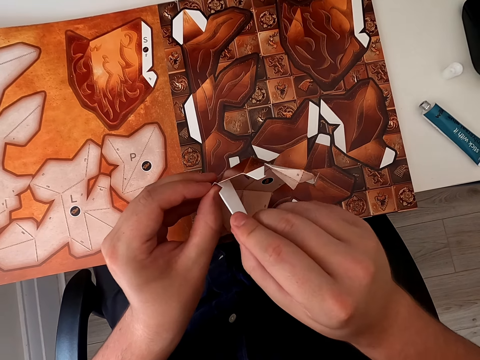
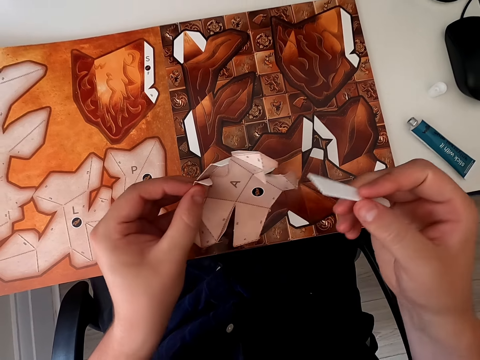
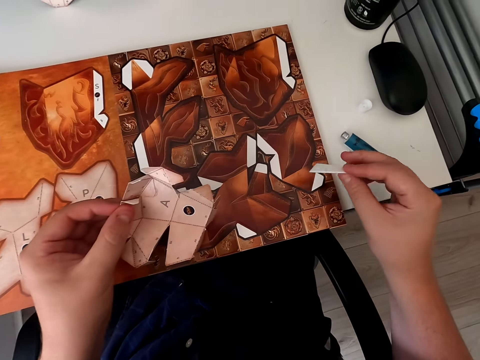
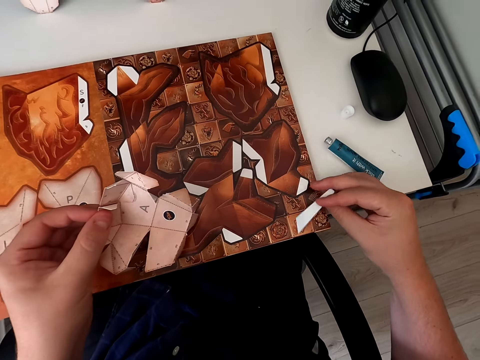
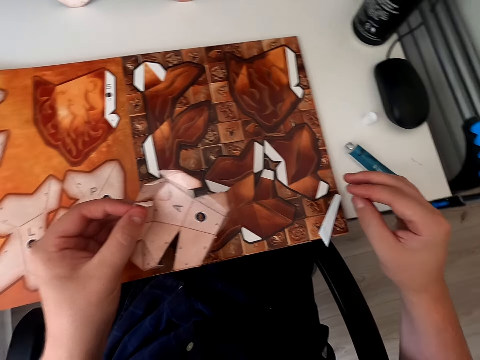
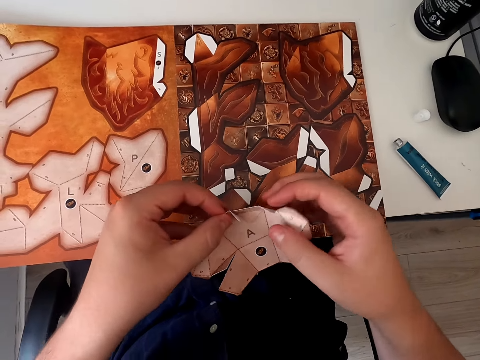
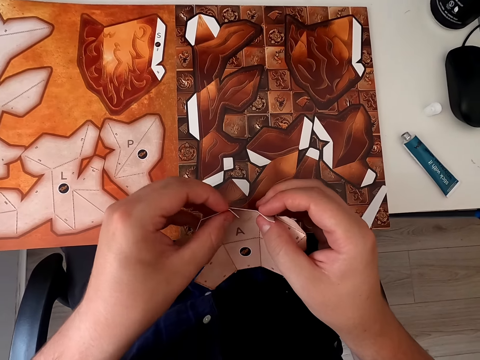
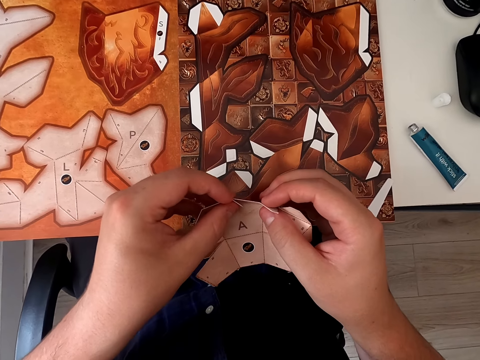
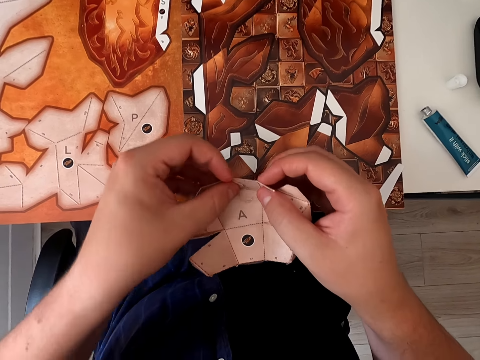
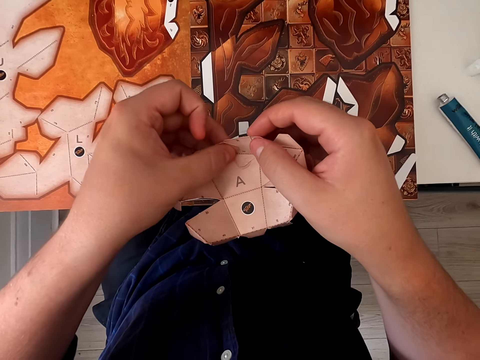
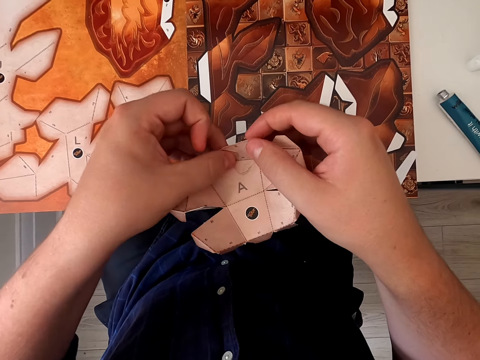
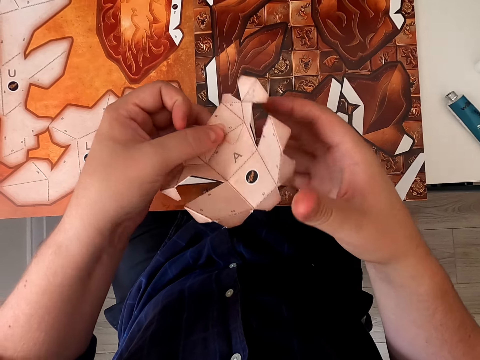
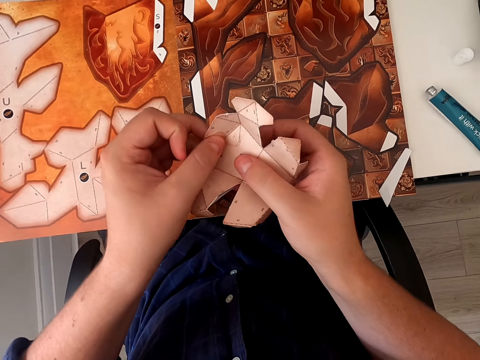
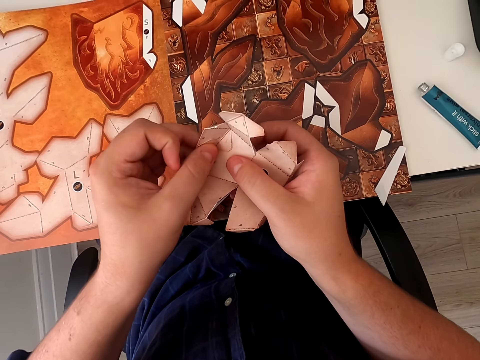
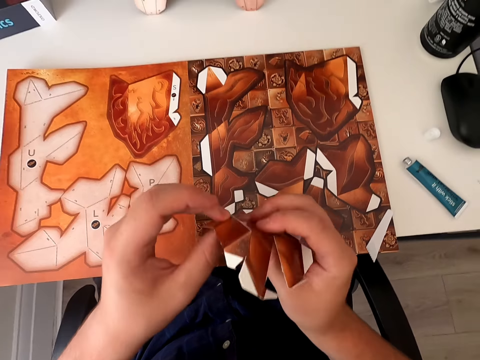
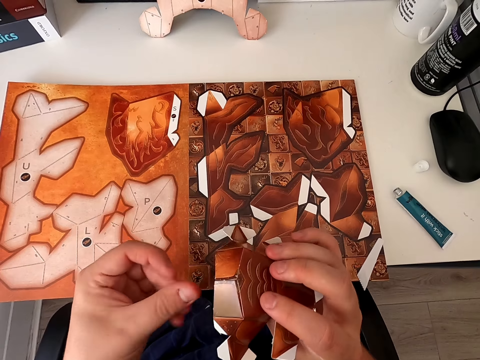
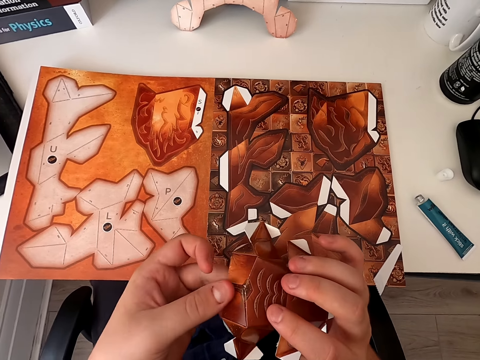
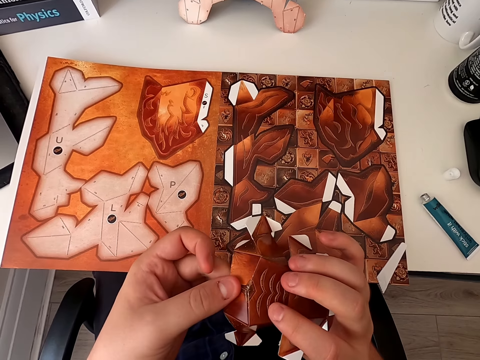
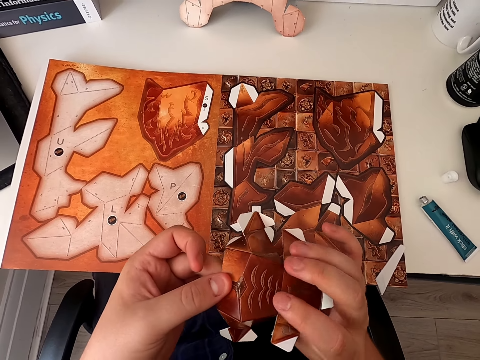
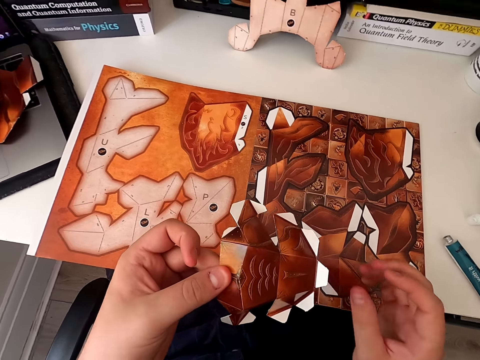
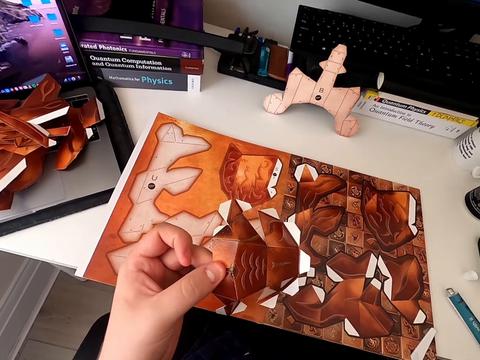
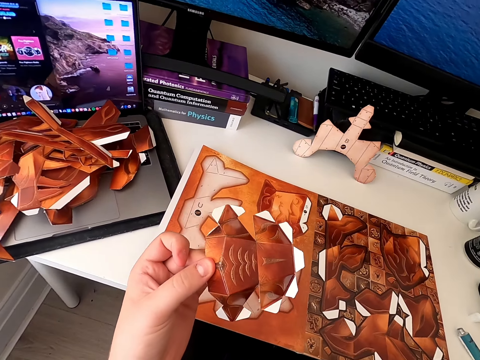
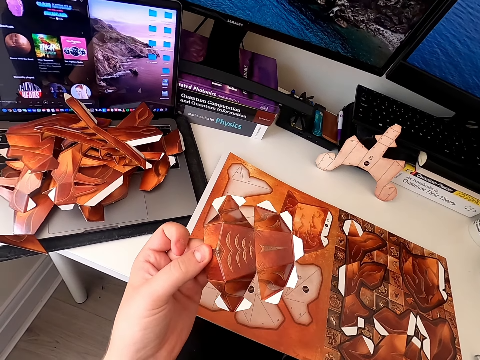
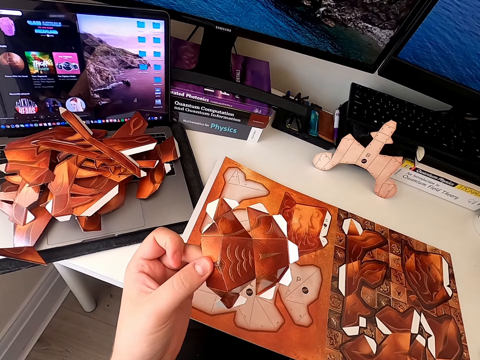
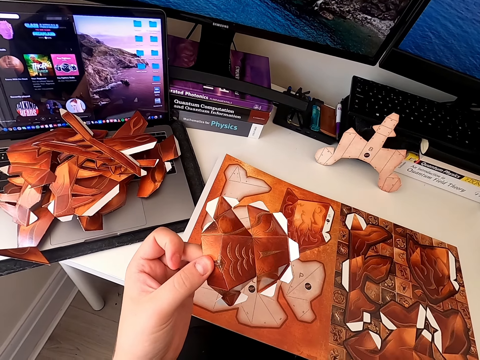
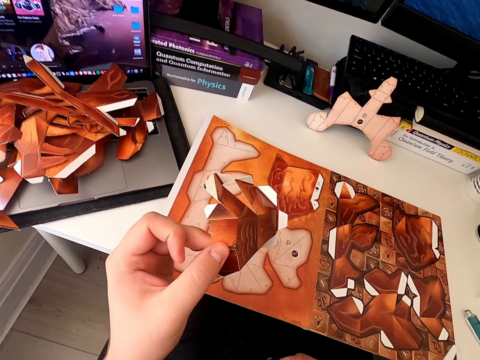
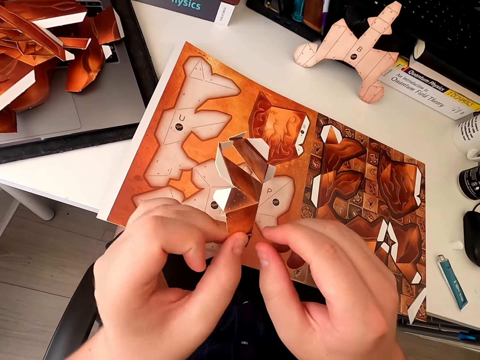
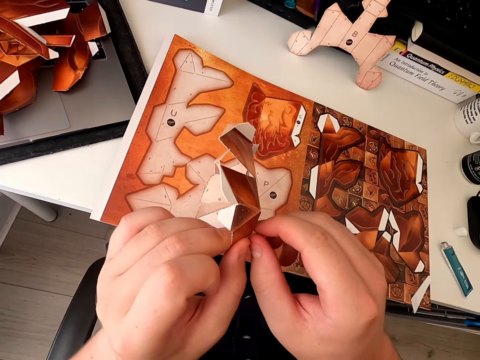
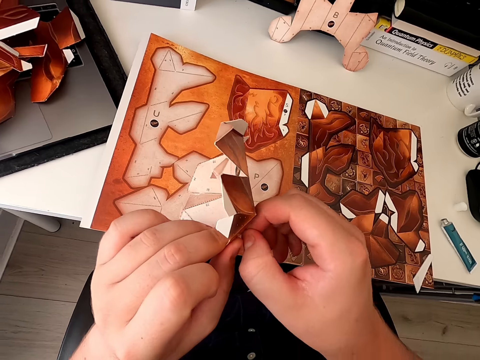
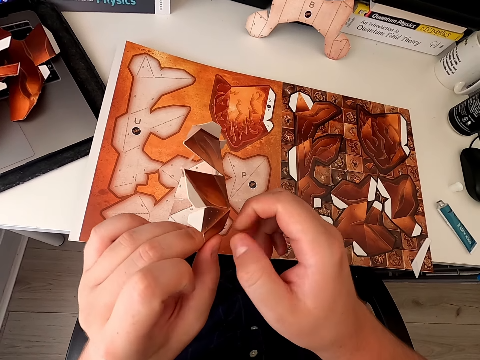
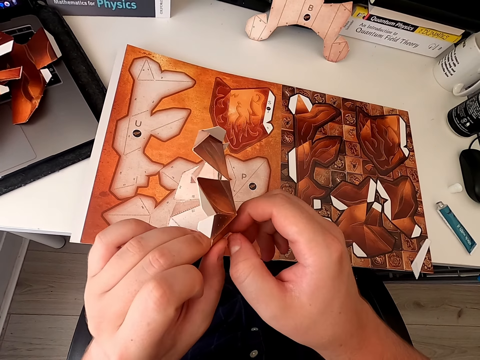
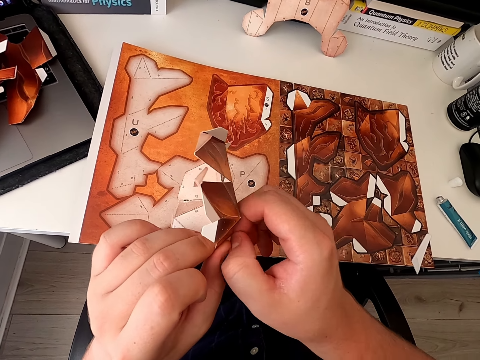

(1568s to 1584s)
The camera wearer puts the emboss board down. They stick a paper craft. They turn the paper craft. They stick the paper craft. They remove something.

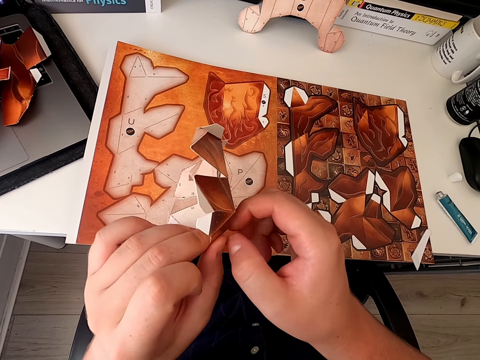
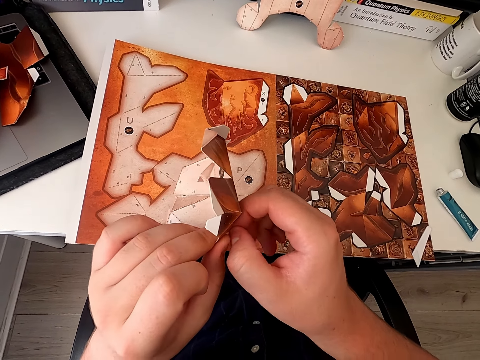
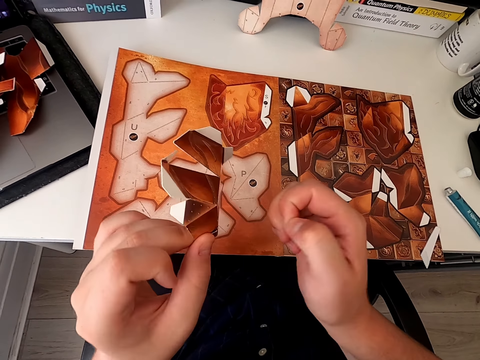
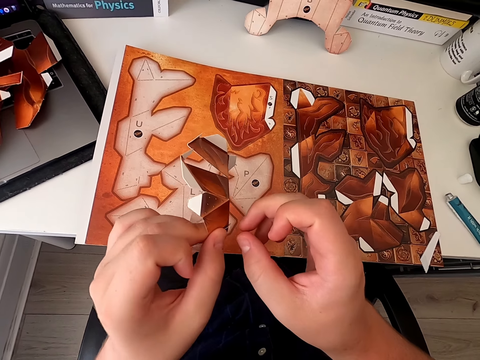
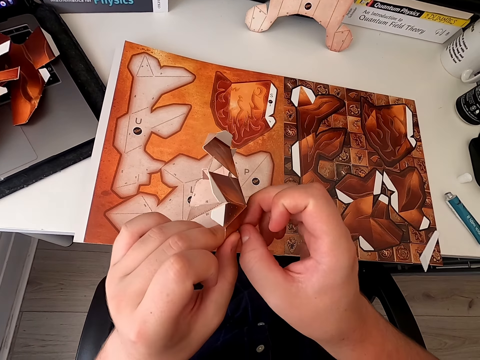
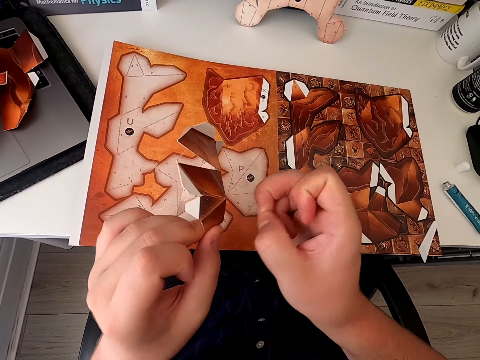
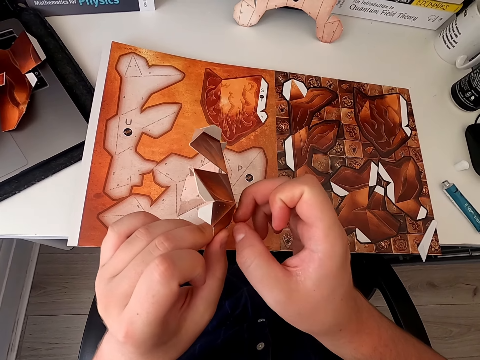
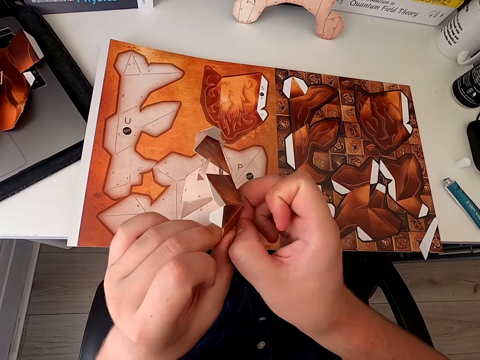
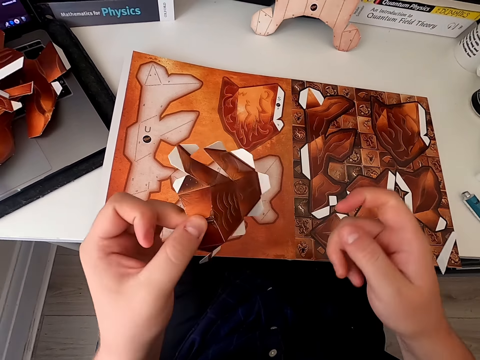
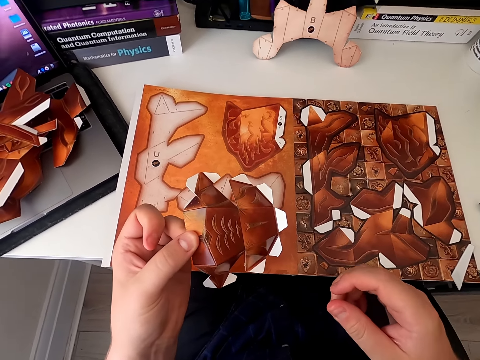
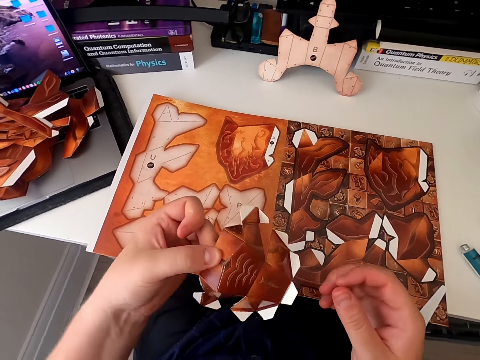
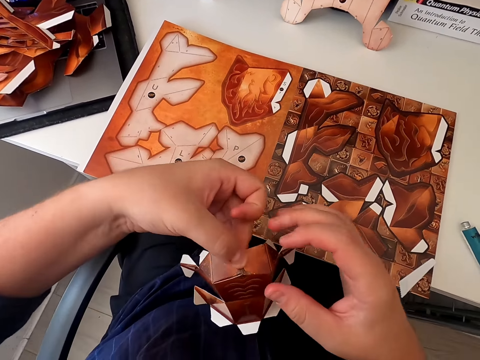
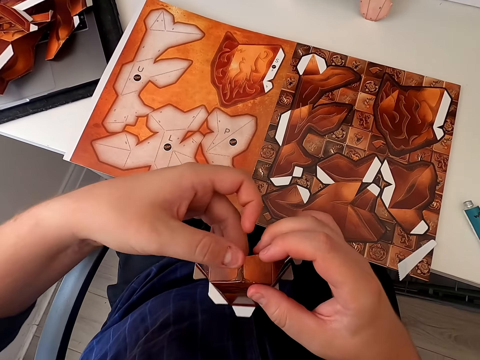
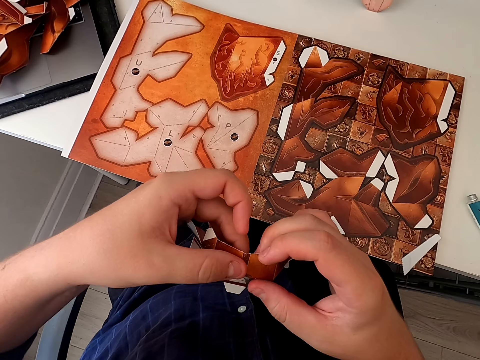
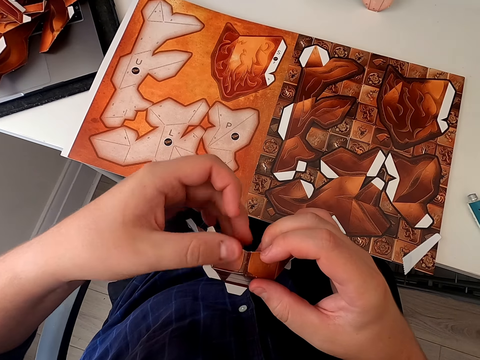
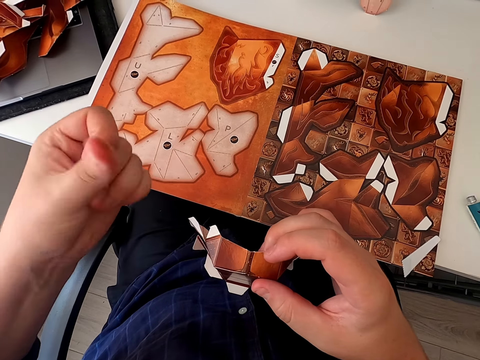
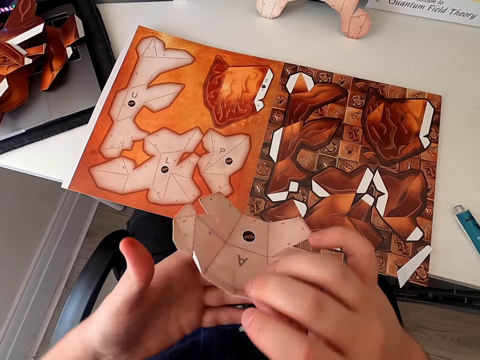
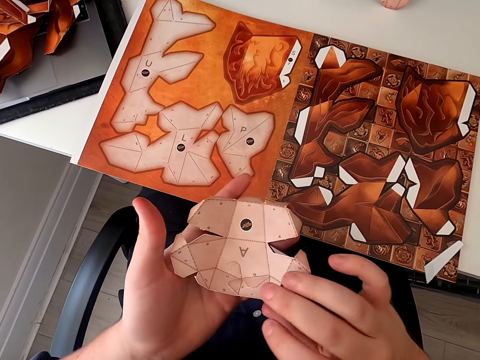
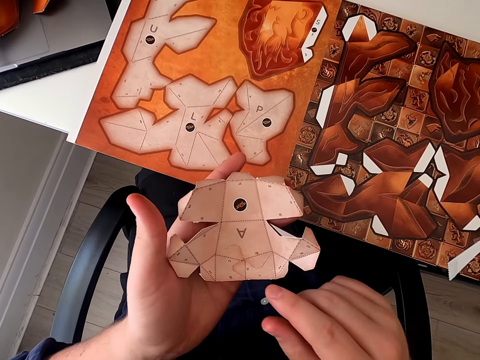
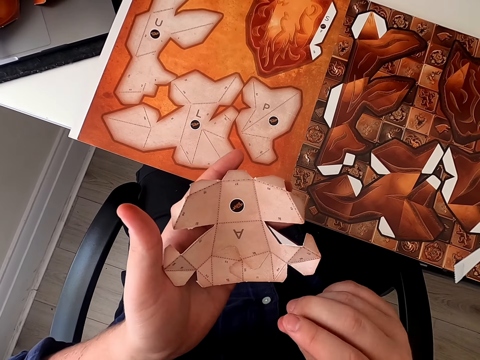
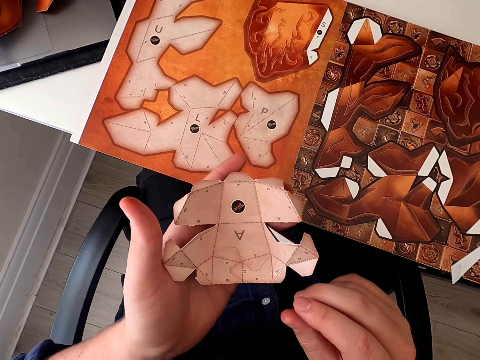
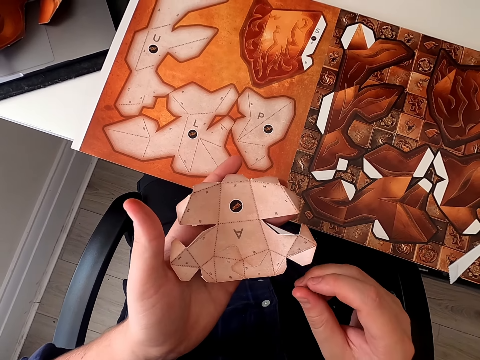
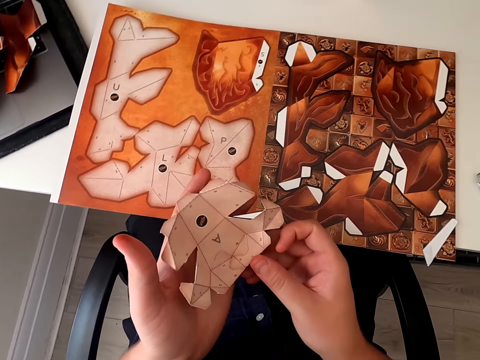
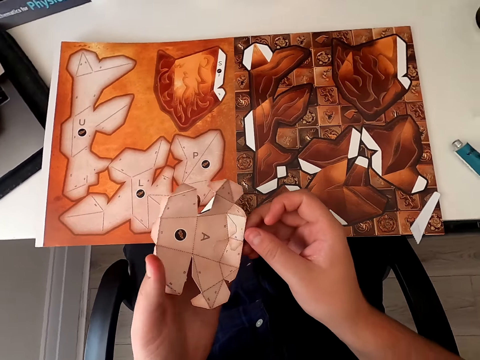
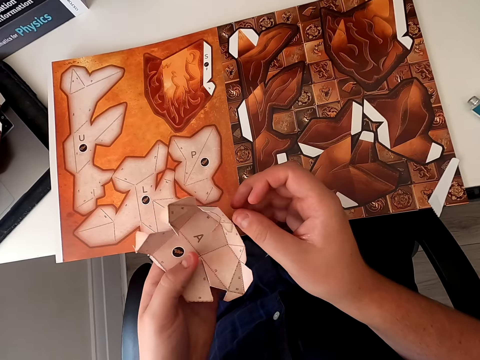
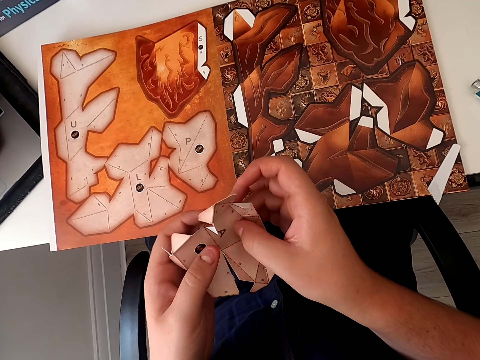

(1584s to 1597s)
The camera wearer removes something. They remove something again. They turn the paper craft. They turn the paper craft again. They hold the paper craft.
